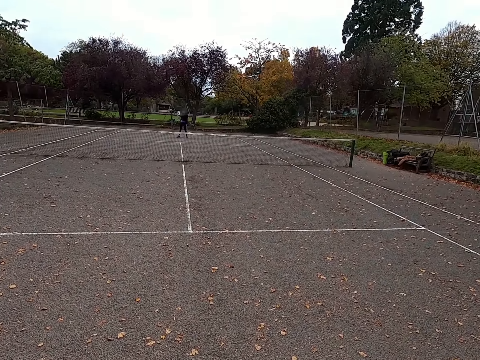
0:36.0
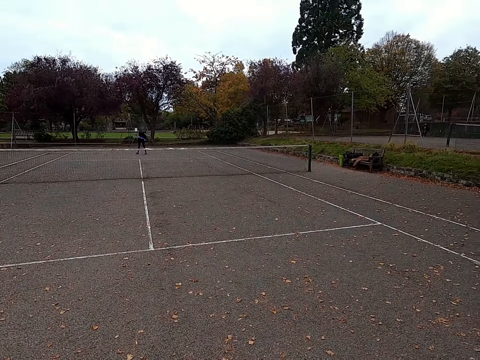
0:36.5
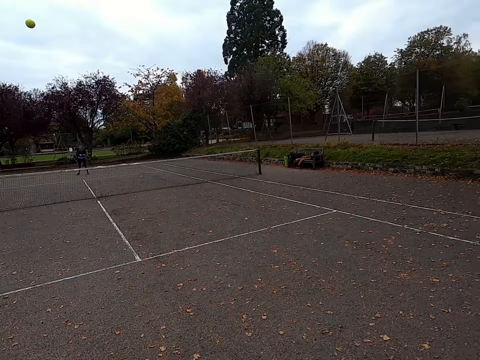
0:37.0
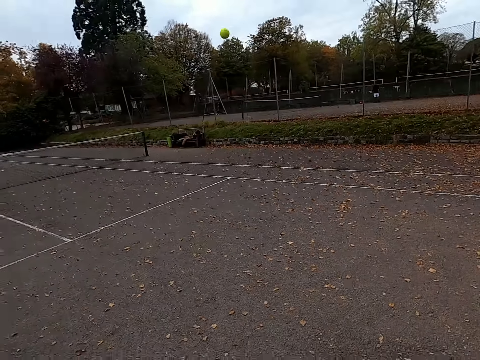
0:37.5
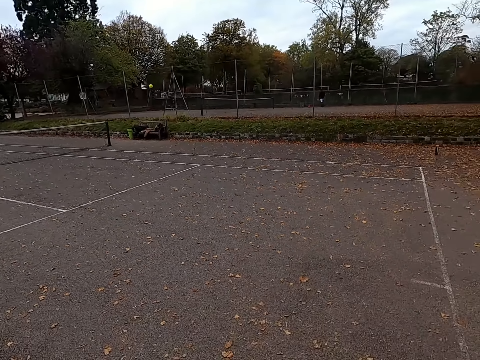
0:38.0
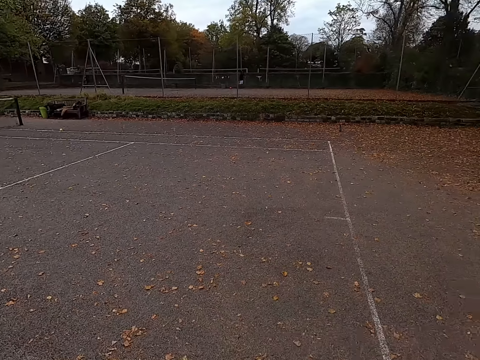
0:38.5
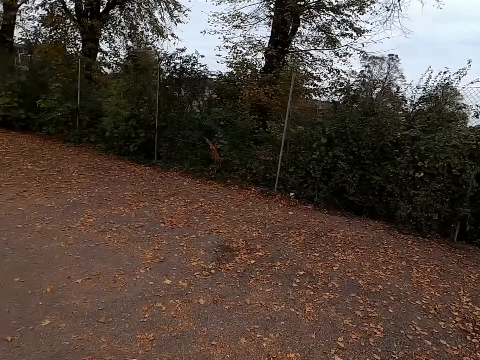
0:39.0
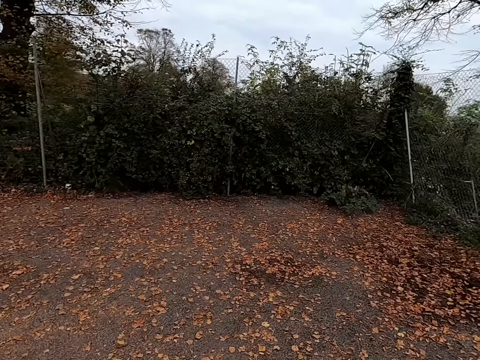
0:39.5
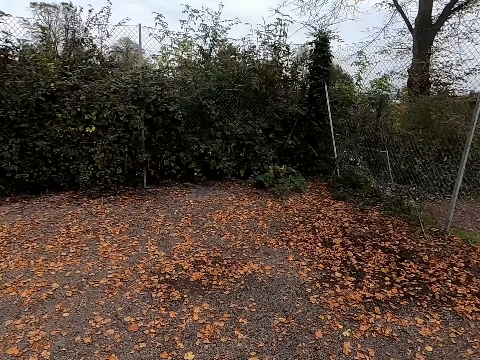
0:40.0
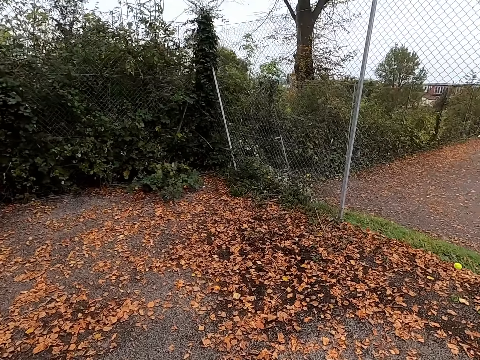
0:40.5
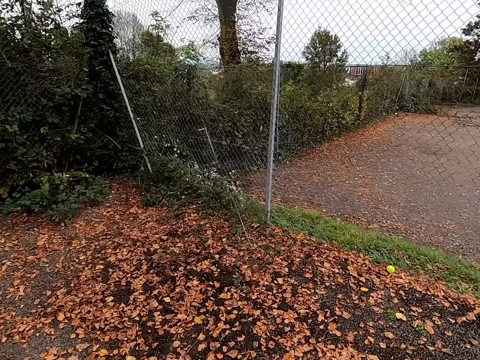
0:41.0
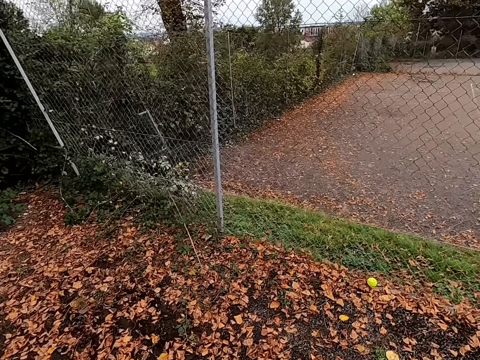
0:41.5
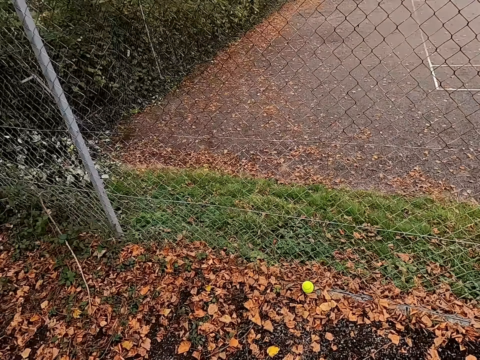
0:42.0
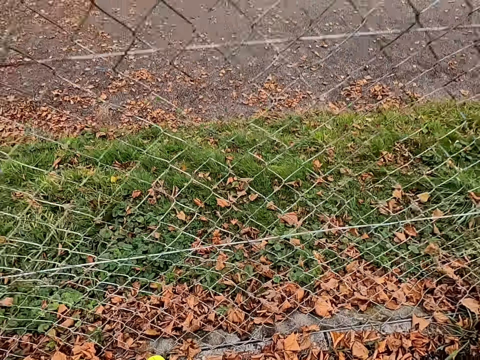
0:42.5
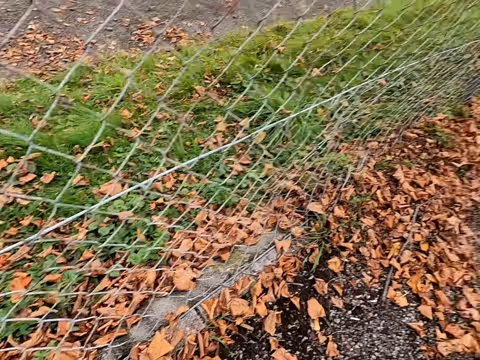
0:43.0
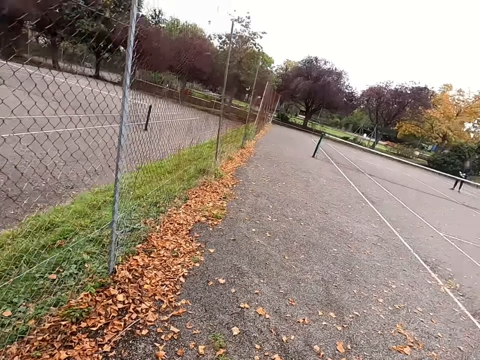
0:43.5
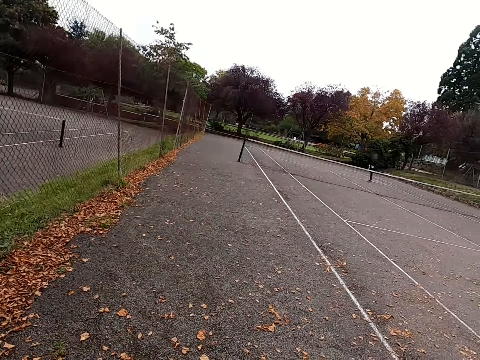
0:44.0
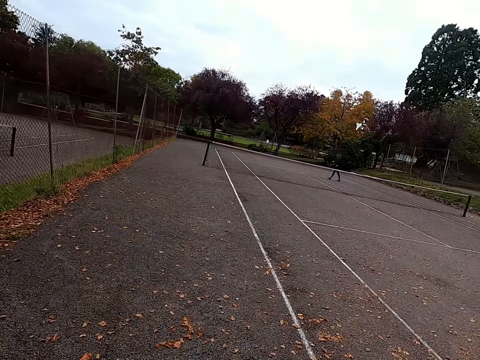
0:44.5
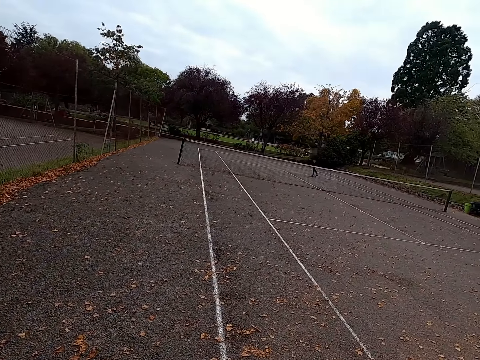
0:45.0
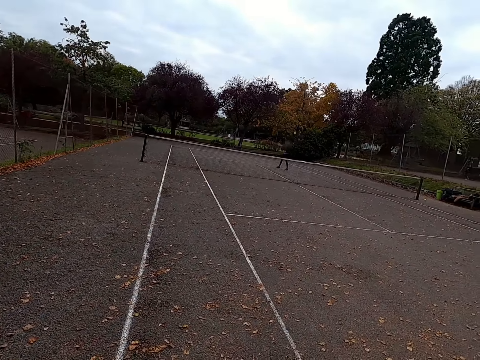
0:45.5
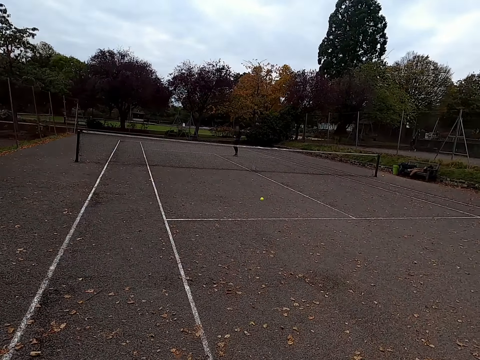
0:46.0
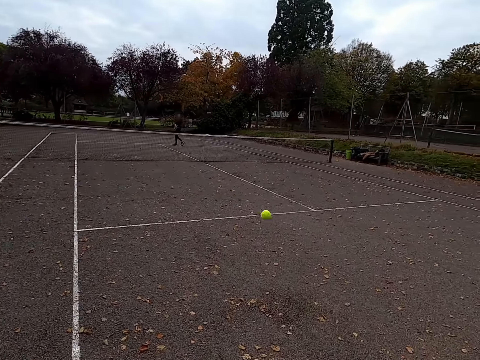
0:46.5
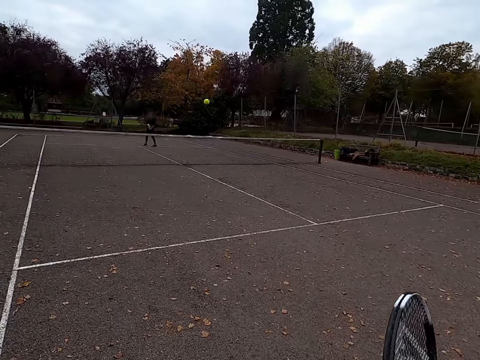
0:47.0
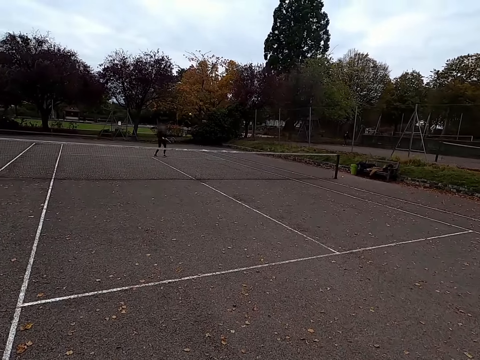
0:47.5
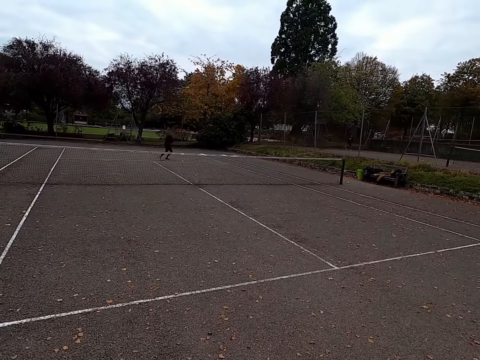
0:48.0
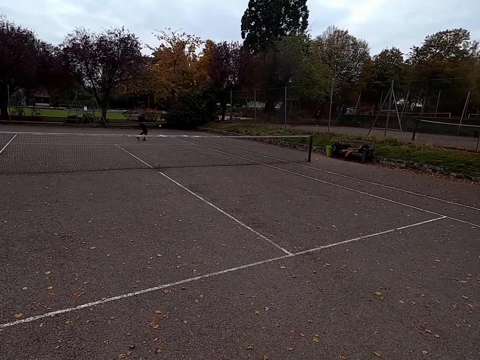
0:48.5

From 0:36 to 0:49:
A man kicks the tennis ball. The camera wearer kicks the tennis ball. They walk around the tennis court. They walk towards the fence. They pick up the tennis ball. They walk around the tennis court. The man kicks the tennis ball. The camera wearer kicks the tennis ball. They play lawn tennis with the man.

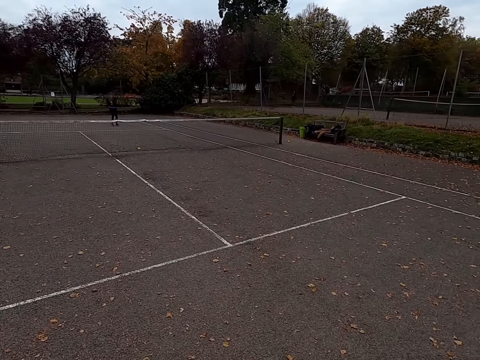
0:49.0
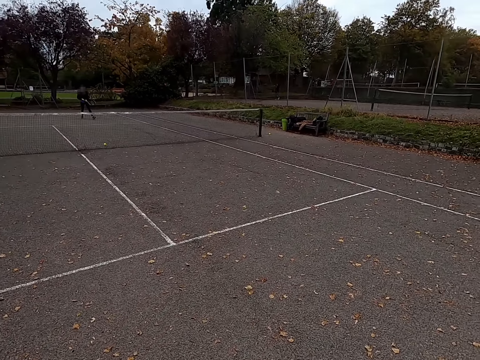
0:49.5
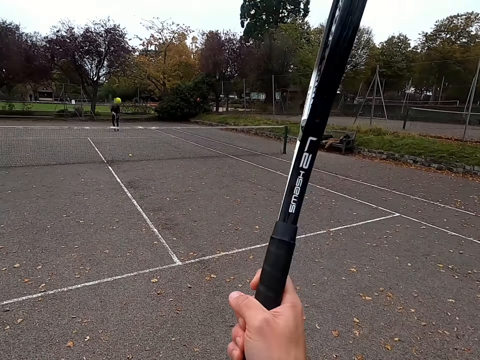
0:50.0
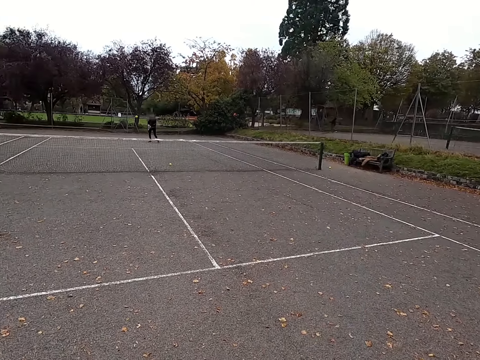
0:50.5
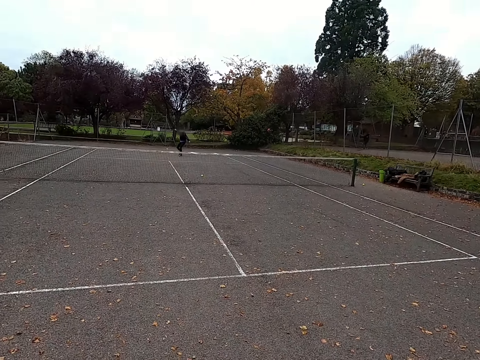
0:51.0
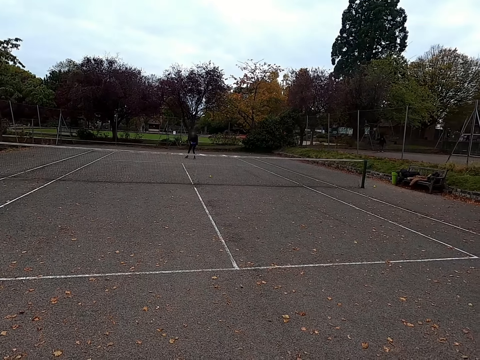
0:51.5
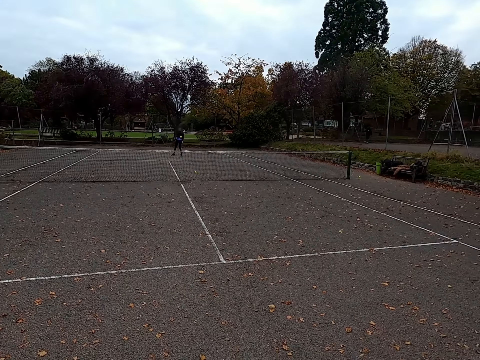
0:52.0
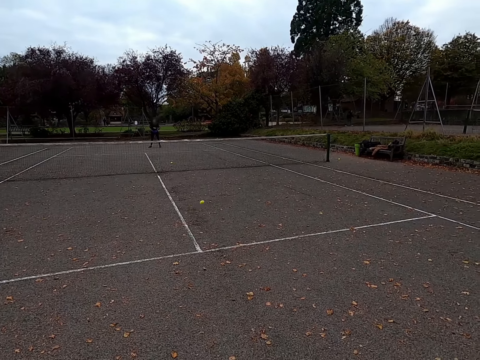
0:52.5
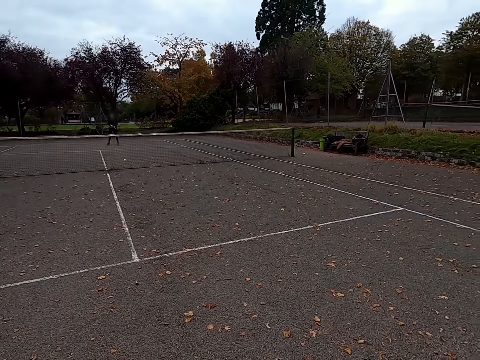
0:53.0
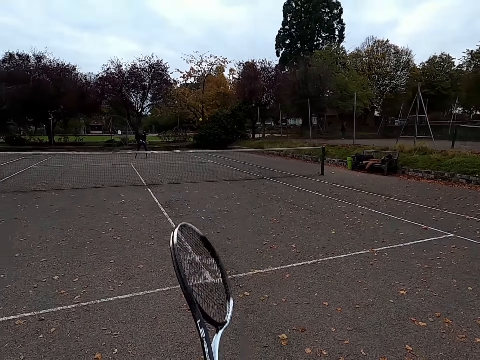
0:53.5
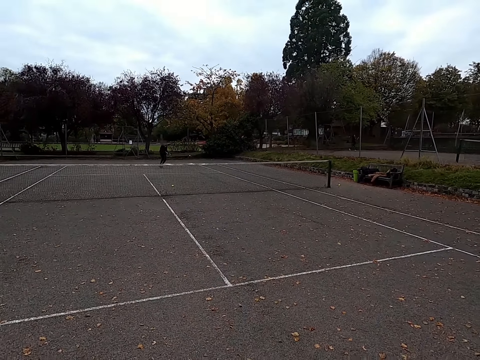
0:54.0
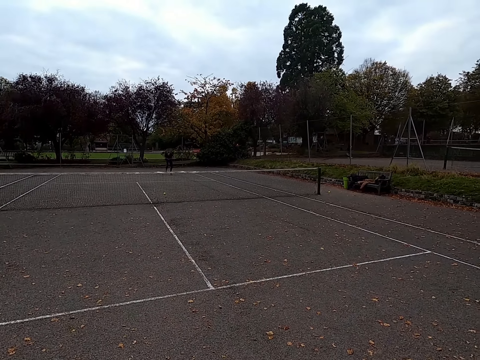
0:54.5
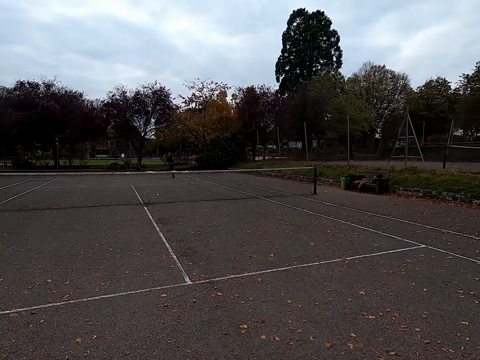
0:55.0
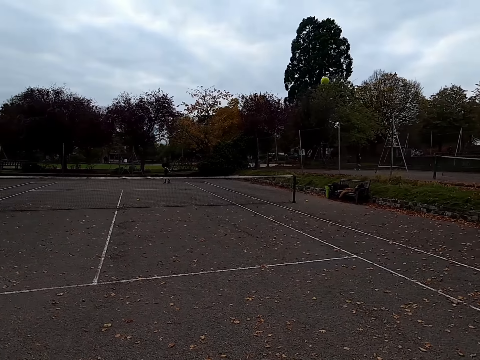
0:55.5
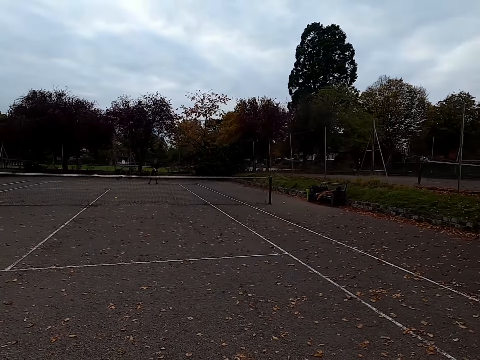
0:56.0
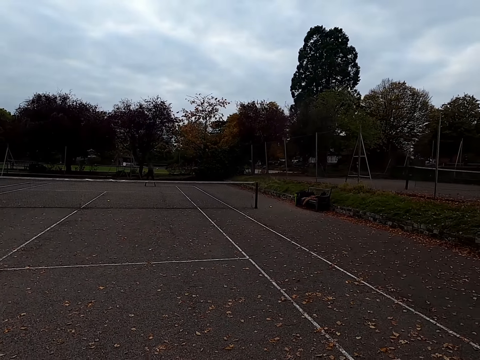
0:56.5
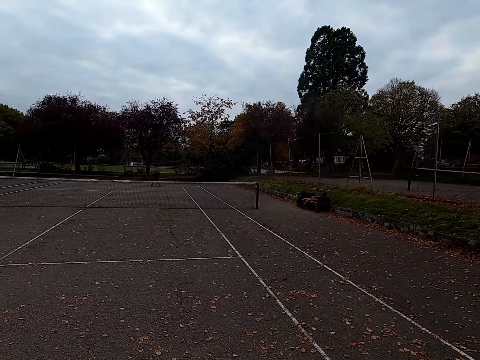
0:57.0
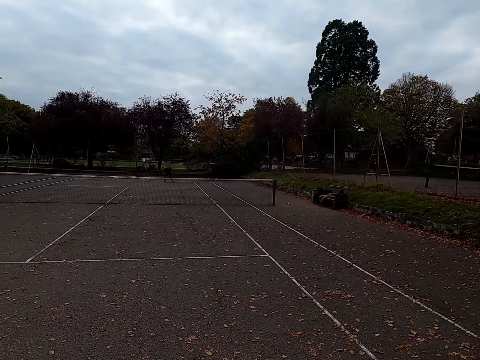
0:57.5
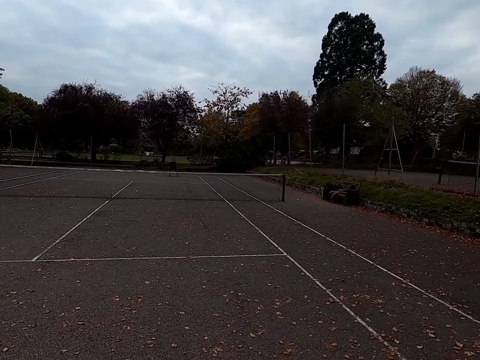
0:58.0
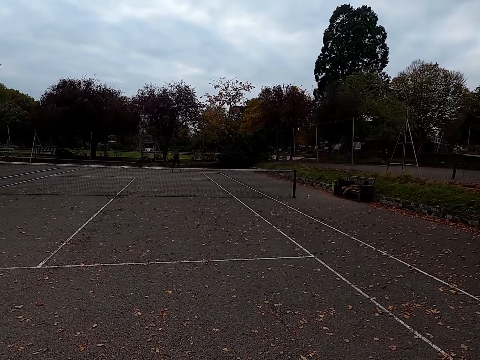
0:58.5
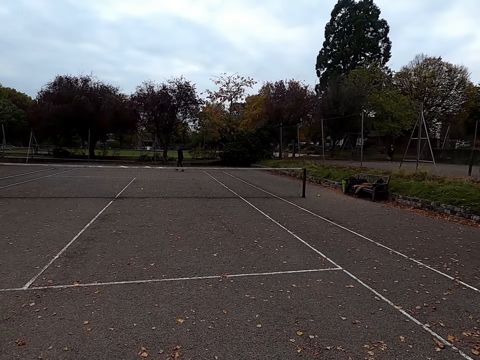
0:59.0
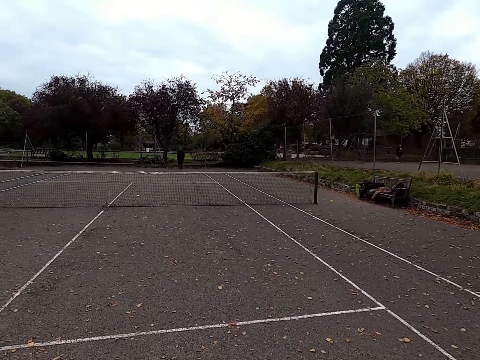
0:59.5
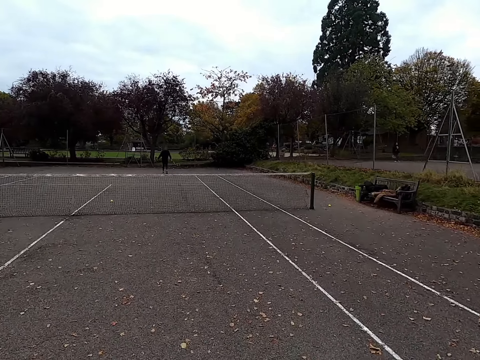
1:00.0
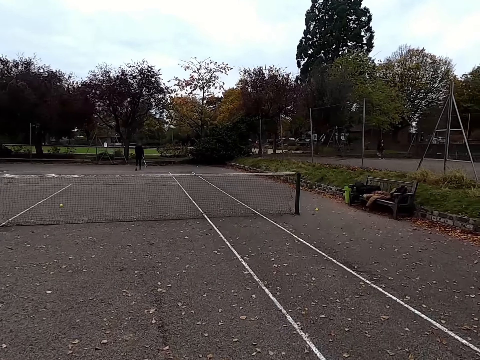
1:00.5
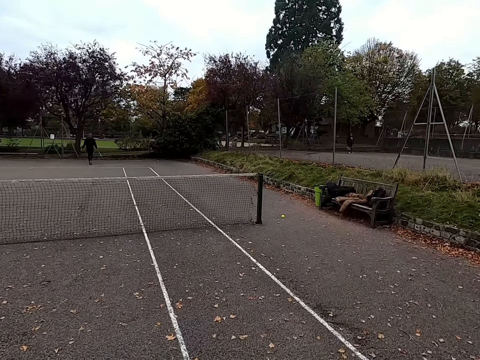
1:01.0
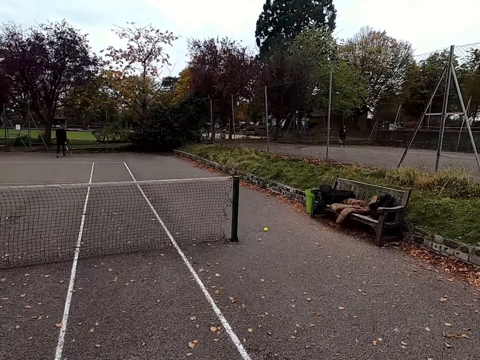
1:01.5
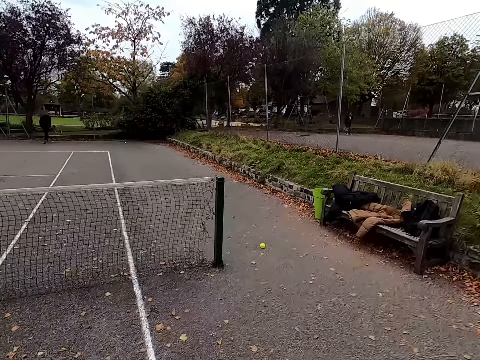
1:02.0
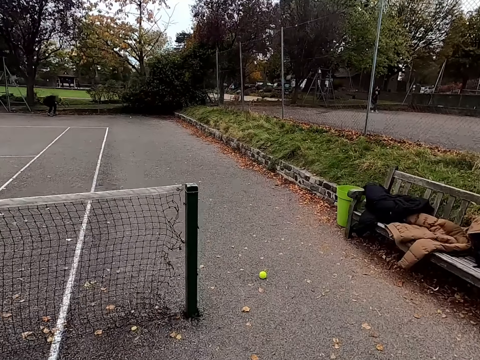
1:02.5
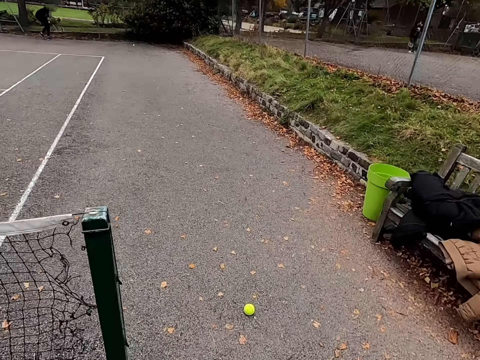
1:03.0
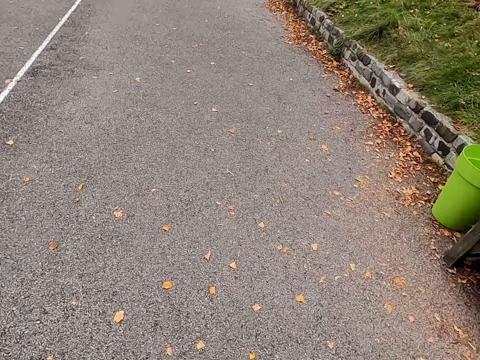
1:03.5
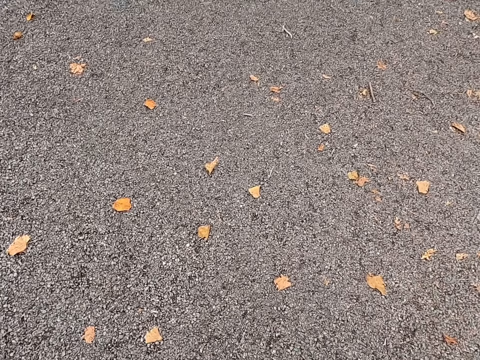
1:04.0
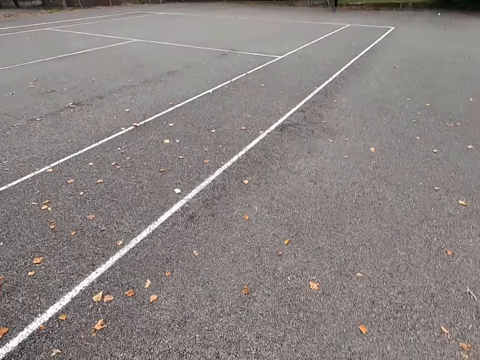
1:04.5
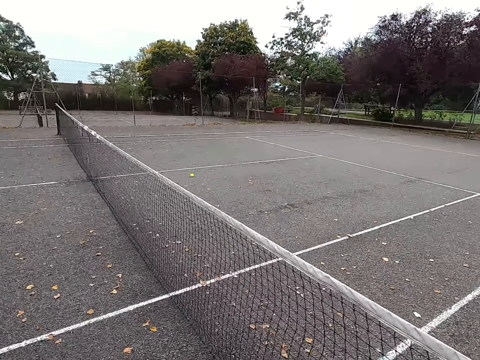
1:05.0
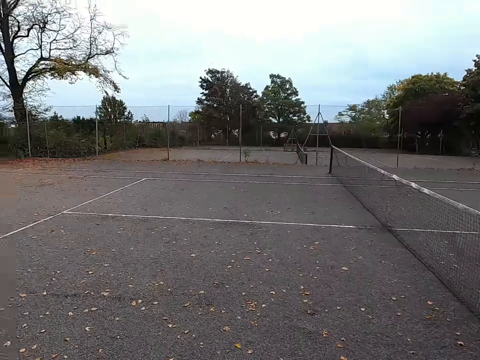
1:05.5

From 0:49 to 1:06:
A man kicks the tennis ball. The camera wearer kicks the tennis ball. The man kicks the tennis ball. The camera wearer kicks the tennis ball. The man kicks the tennis ball. The camera wearer kicks the tennis ball. They walk around the pitch. The man walks around the tennis court and picks up the tennis ball. The camera wearer walks around the tennis court. They pick up the ball.
